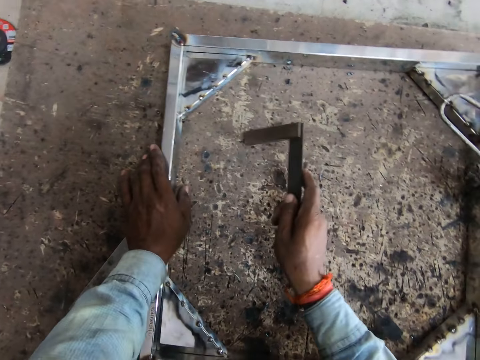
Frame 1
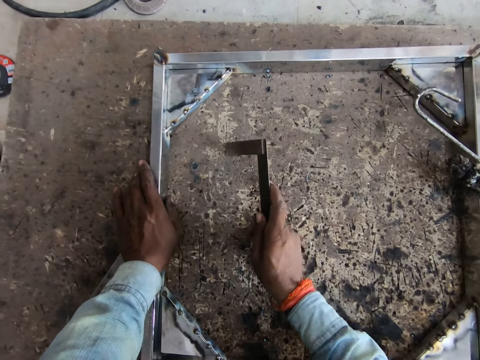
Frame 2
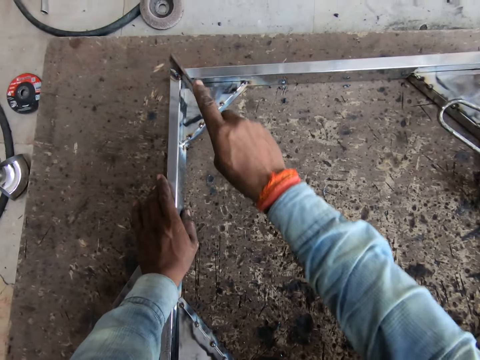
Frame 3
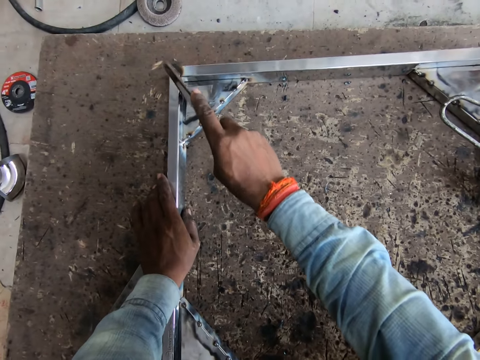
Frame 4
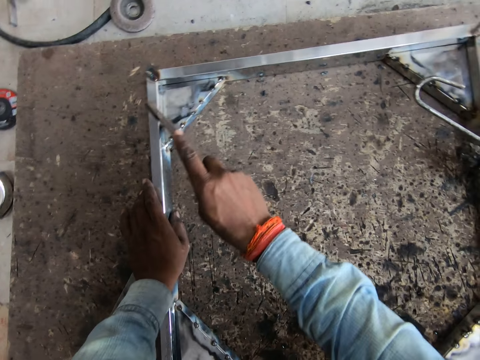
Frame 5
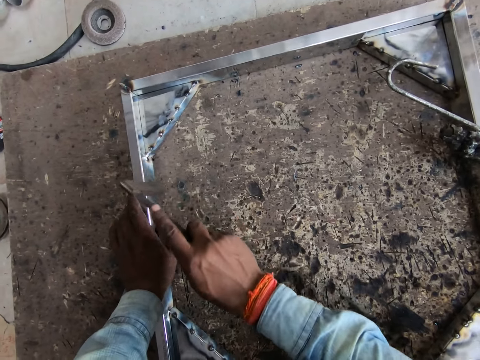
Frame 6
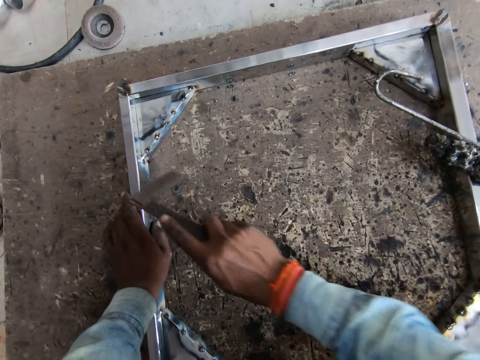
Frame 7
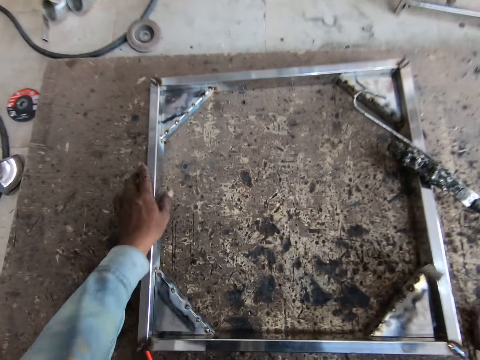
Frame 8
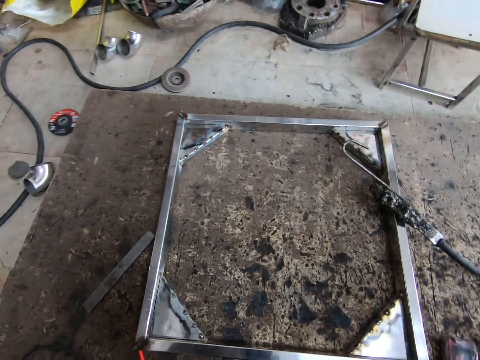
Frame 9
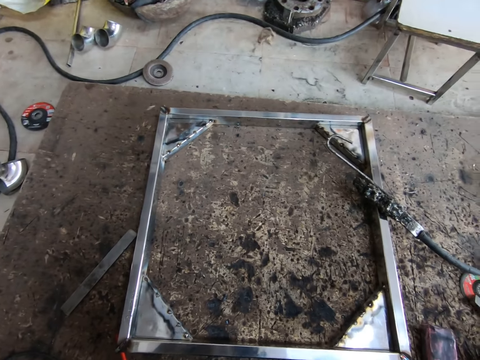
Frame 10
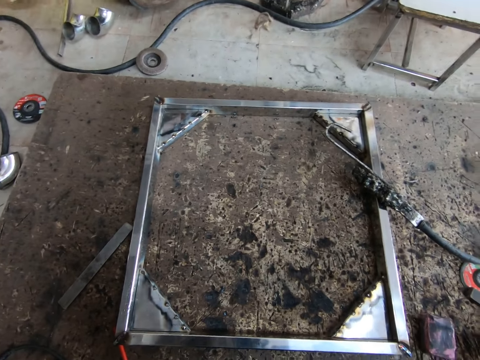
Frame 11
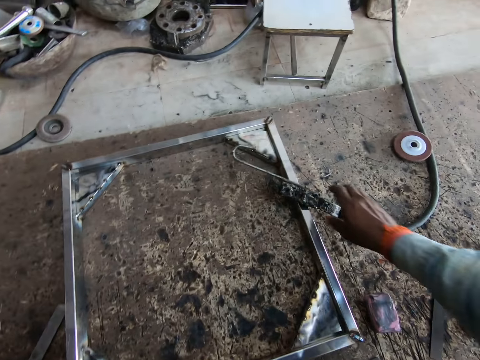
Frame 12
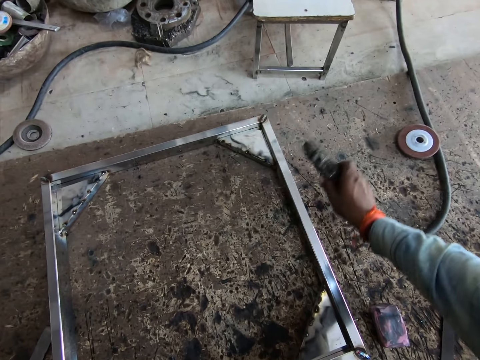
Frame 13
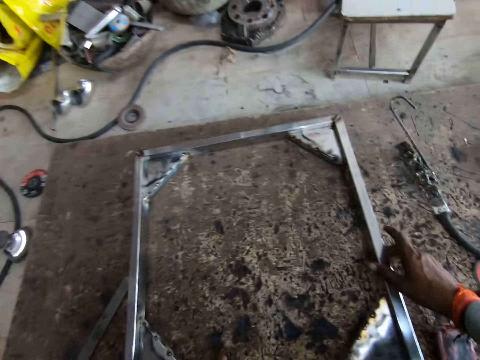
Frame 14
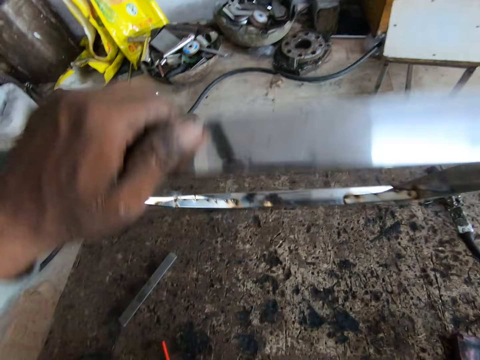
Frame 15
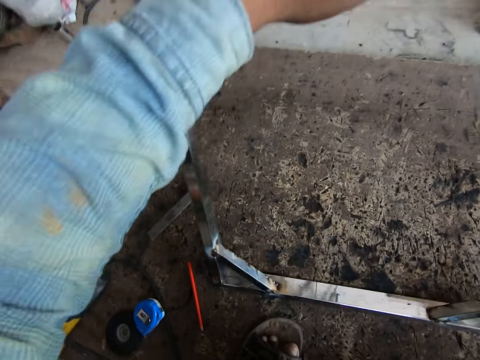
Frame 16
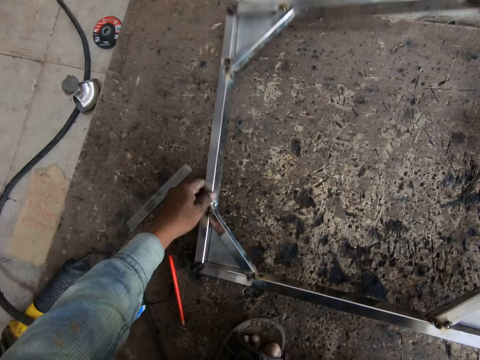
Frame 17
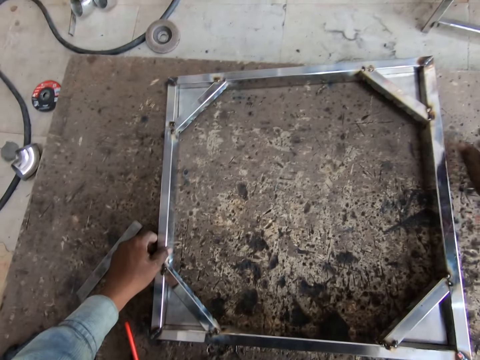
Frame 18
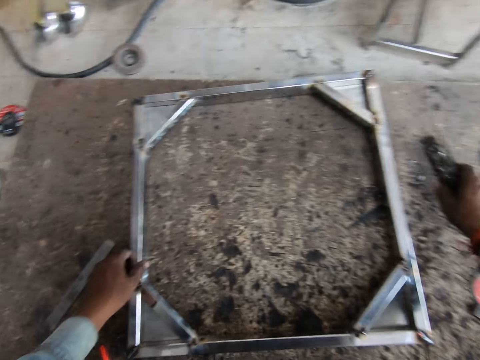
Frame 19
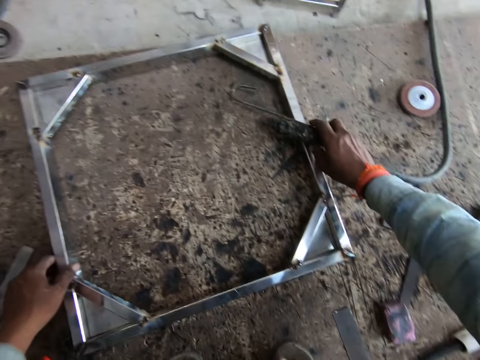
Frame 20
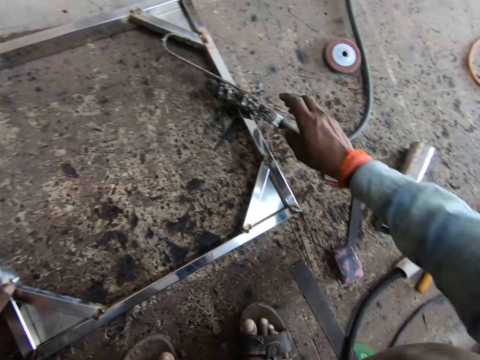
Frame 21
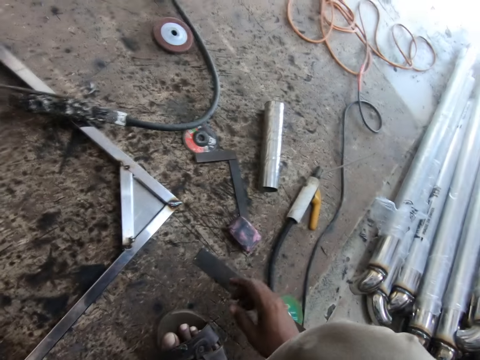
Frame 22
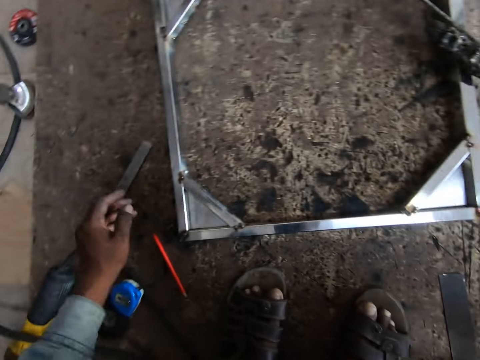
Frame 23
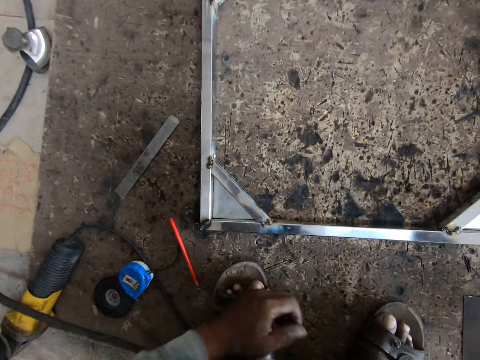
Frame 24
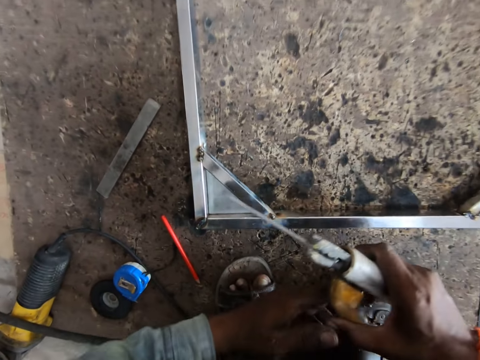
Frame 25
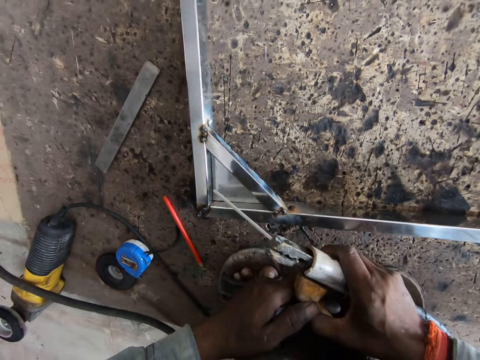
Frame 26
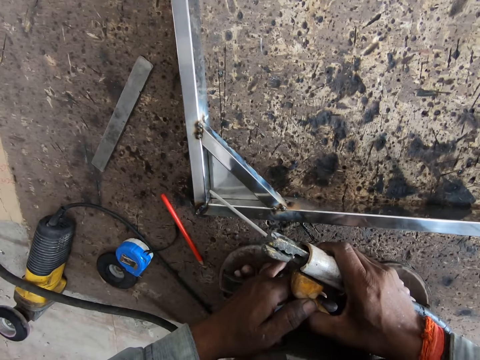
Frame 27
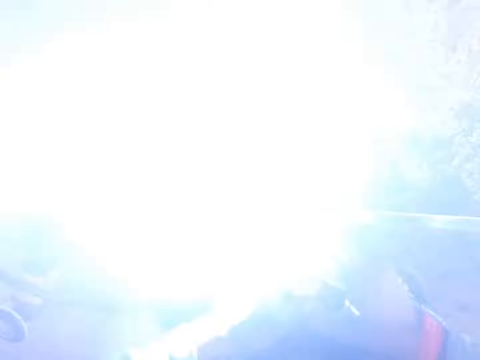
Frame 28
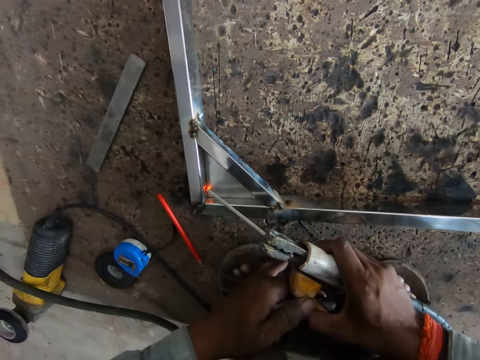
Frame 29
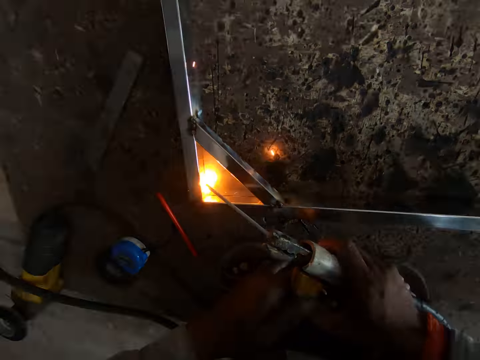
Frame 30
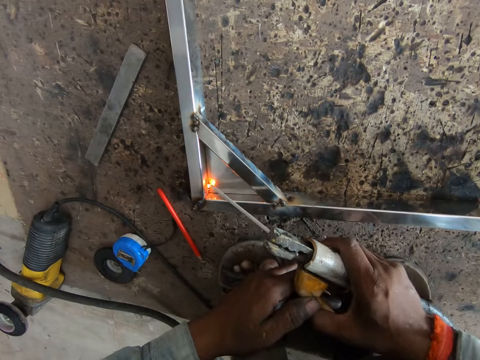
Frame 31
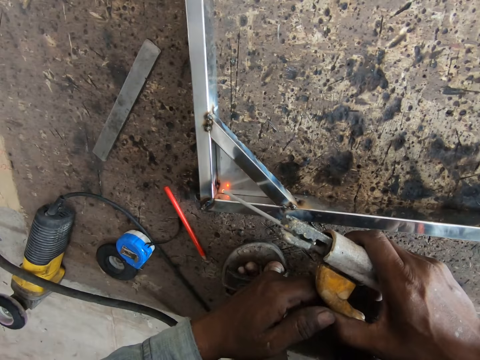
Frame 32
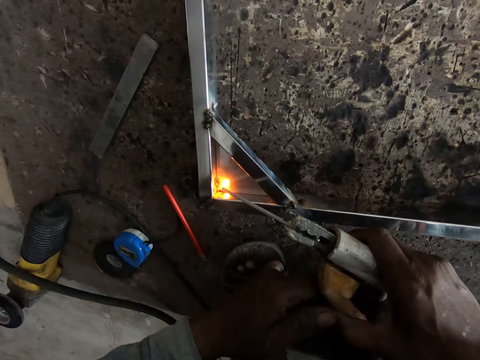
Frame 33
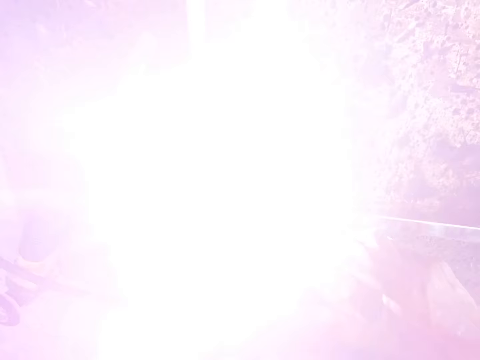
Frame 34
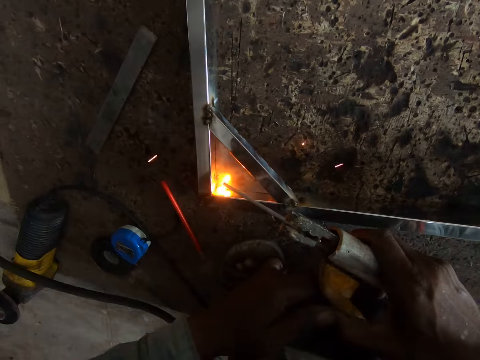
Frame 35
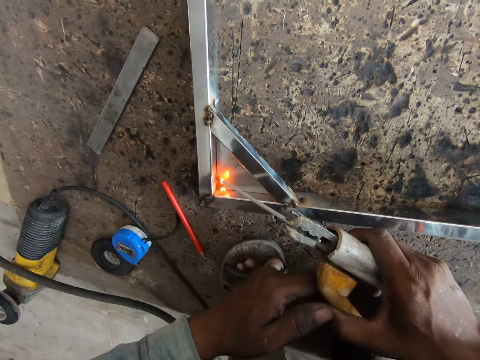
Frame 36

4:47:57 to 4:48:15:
The camera wearer hits the floor with the try square in his right hand. He hits the metal frame with the try square in his right hand. He removes his hands off the metal frame. He drops the try square in his right hand on the floor. He drops the welding torch or welding machine handle in his right hand on the floor. He picks up the welding machine handle. He picks up the metal frame from the floor with both hands and flips the metal frame with both hands. He drops the metal frame on the floor with both hands. He drops the welding torch on the metal frame with his right hand. He removes his hands from the welding machine handle. He picks up the welding torch from the floor with his right hand. He looks around. He welds the metal frame with the welding torch in both hands. He touches the welding machine handle using both hands.

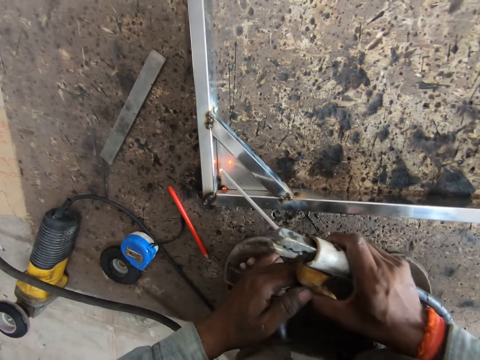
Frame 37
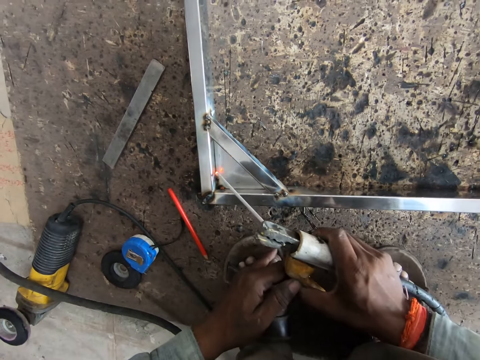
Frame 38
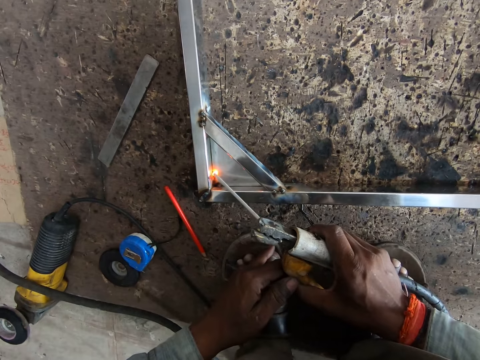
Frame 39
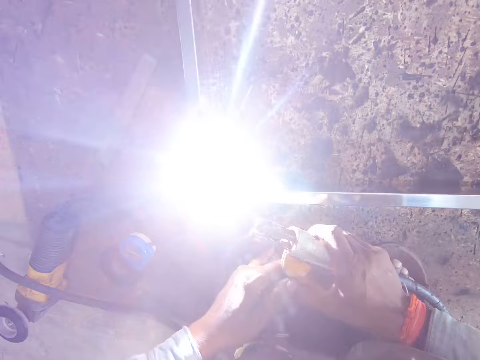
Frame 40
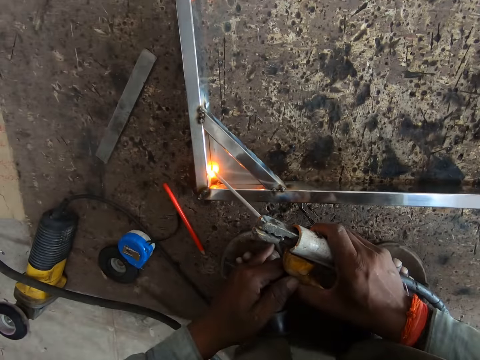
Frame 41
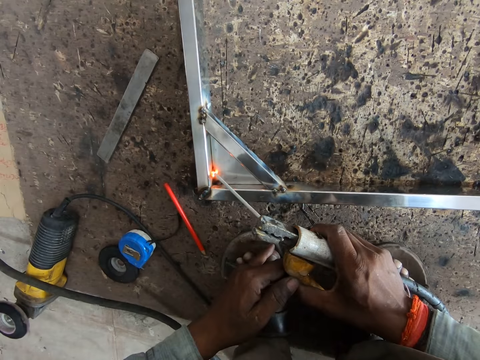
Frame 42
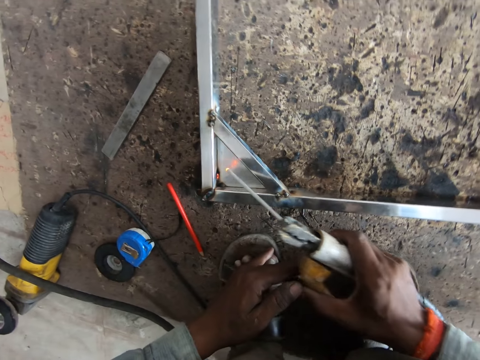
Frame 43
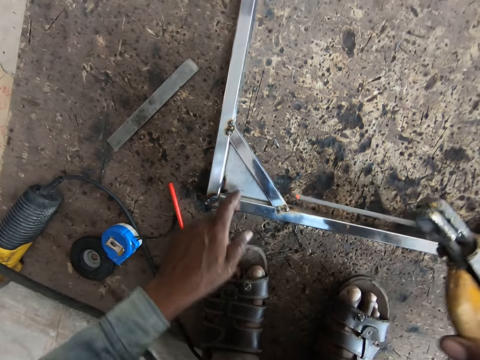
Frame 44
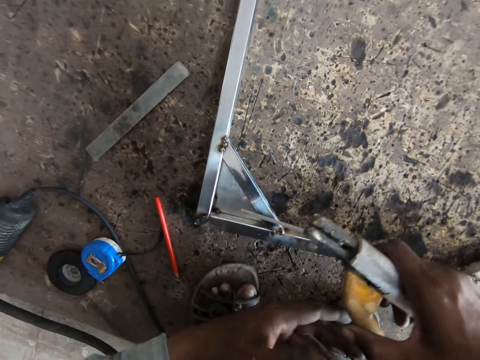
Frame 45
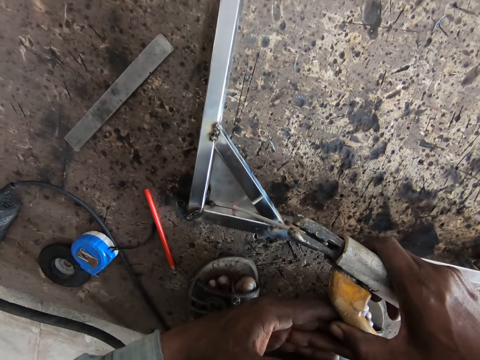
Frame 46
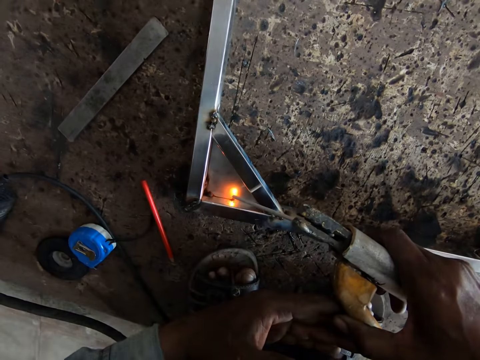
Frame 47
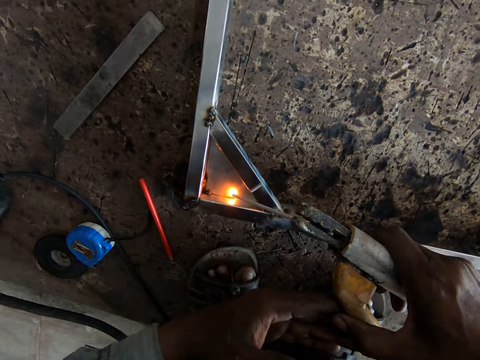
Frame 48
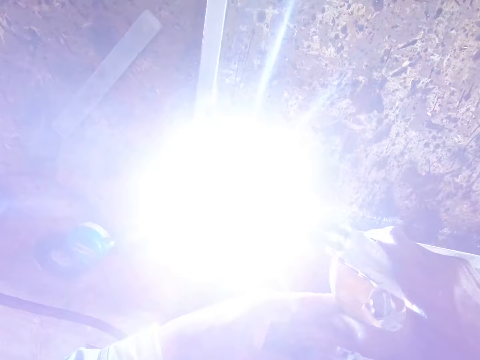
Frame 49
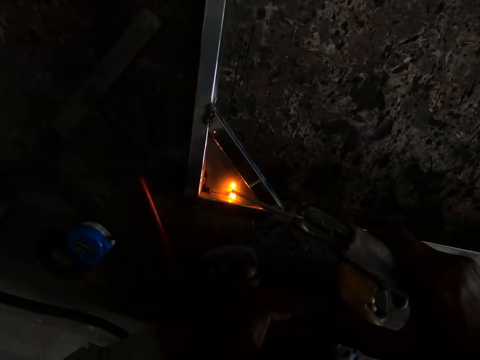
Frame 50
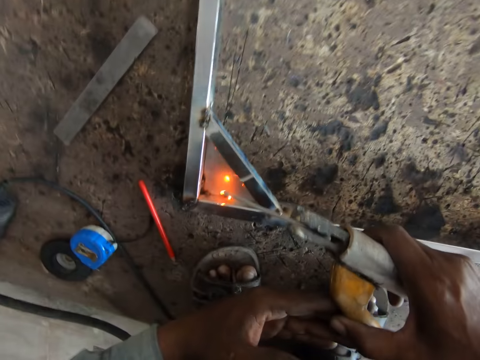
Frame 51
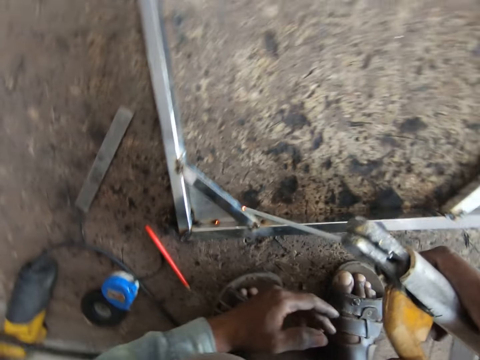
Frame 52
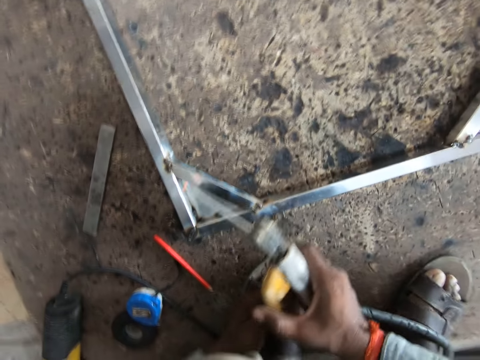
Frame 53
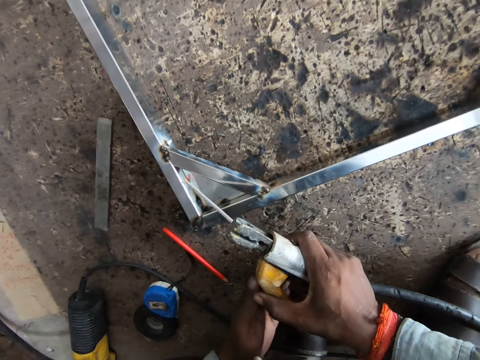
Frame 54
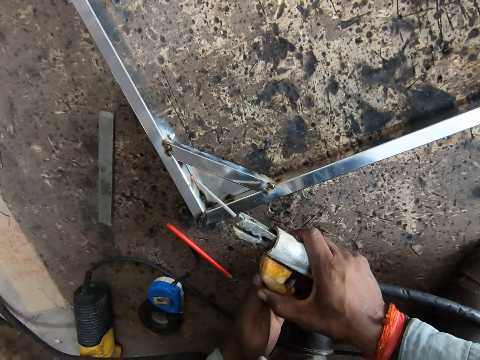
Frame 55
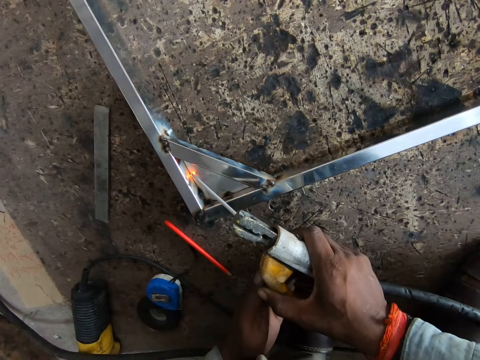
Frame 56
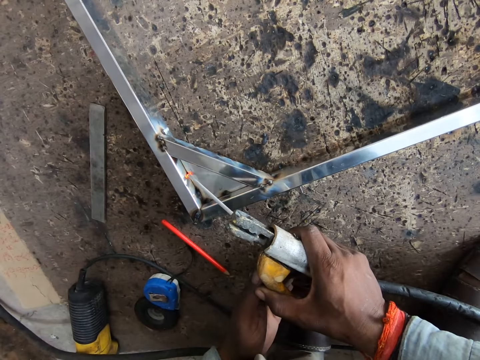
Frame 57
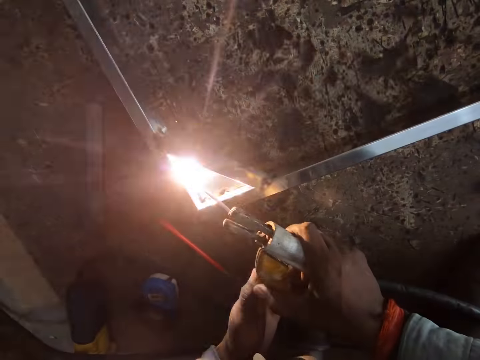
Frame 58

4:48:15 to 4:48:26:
The camera wearer touches the metal frame with his left hand. He wipes the metal frame using his left hand. He welds the metal frame with the welding torch in both hands. He lifts the welding handle. He turns. He welds the metal frame with the welding torch in both hands.
